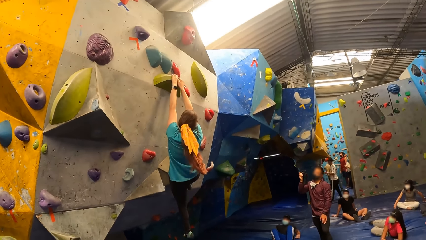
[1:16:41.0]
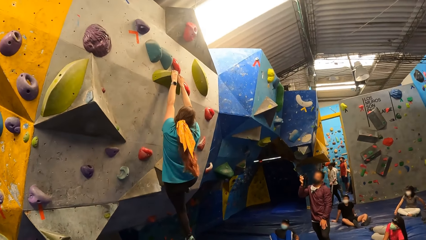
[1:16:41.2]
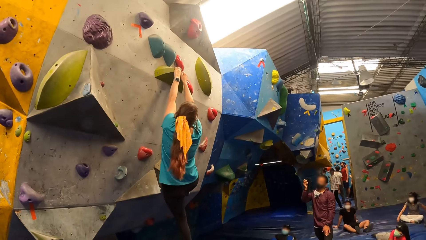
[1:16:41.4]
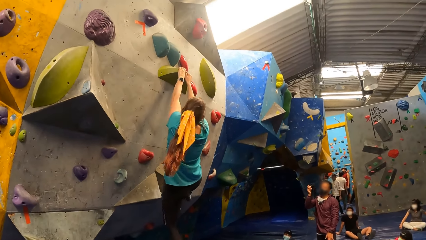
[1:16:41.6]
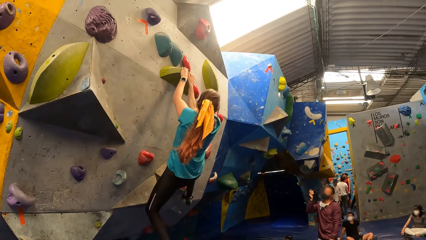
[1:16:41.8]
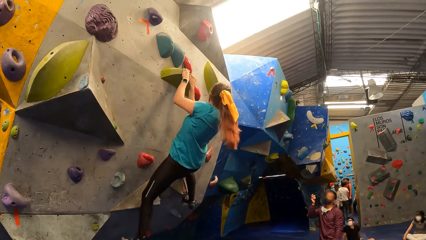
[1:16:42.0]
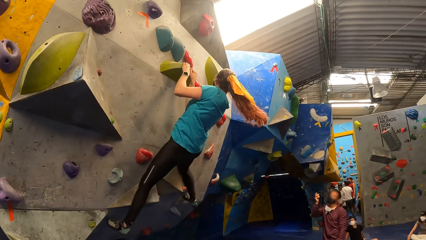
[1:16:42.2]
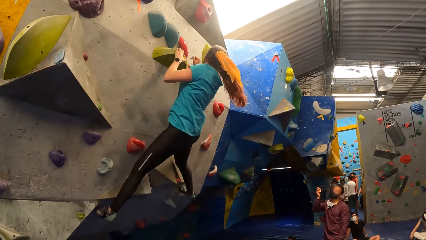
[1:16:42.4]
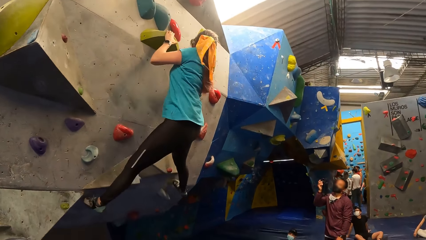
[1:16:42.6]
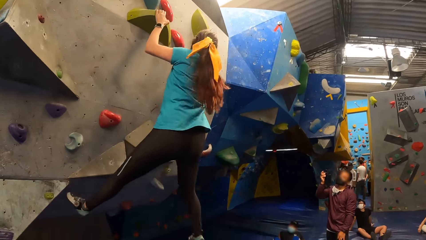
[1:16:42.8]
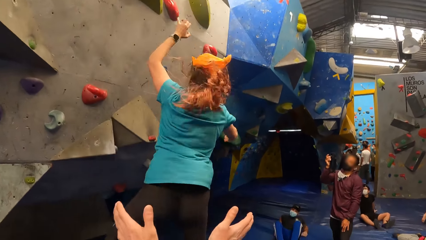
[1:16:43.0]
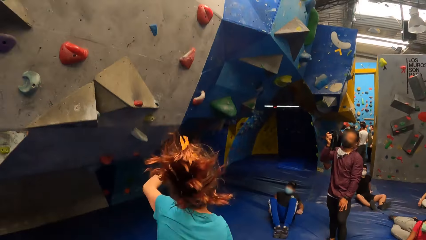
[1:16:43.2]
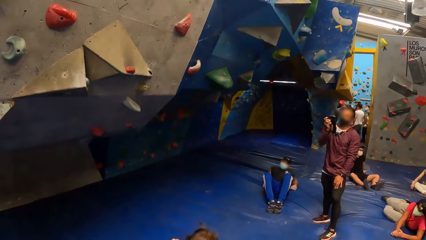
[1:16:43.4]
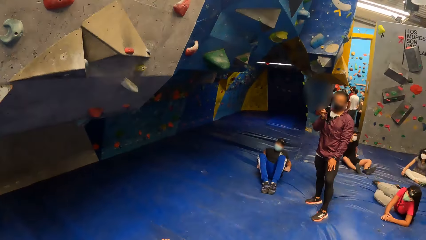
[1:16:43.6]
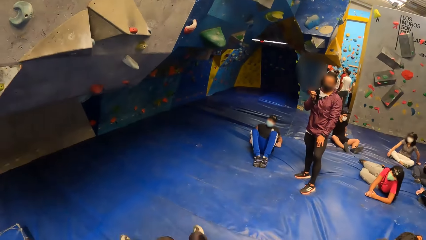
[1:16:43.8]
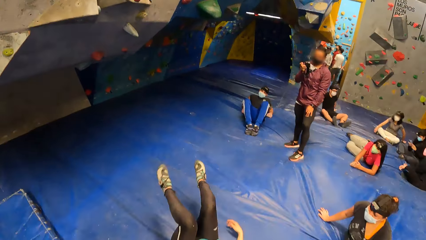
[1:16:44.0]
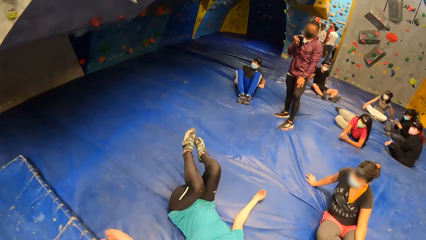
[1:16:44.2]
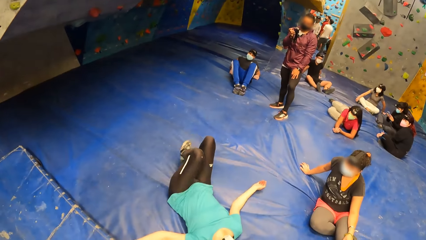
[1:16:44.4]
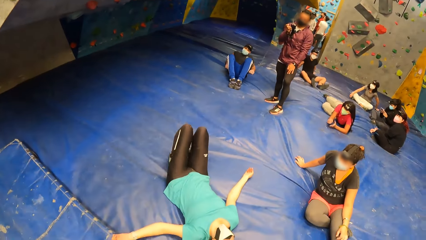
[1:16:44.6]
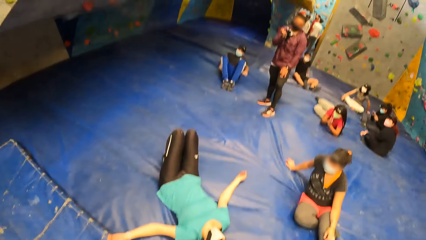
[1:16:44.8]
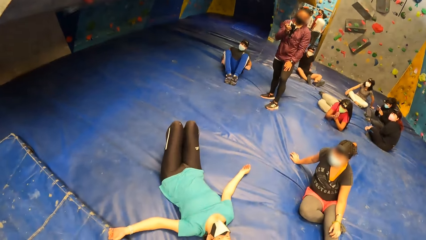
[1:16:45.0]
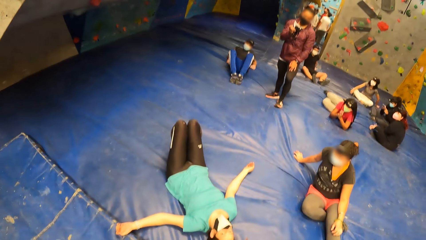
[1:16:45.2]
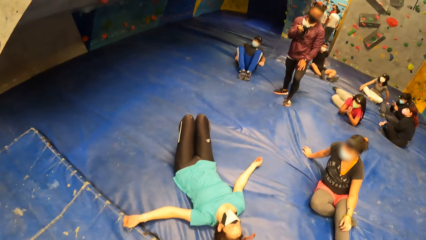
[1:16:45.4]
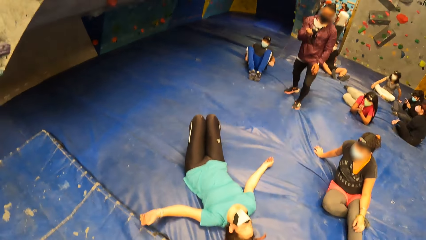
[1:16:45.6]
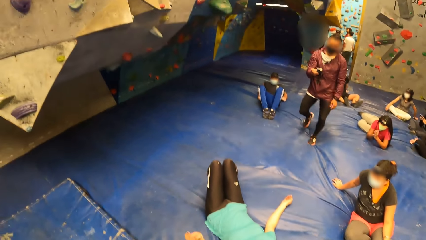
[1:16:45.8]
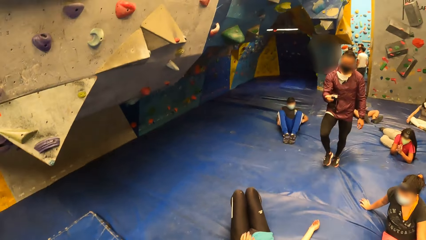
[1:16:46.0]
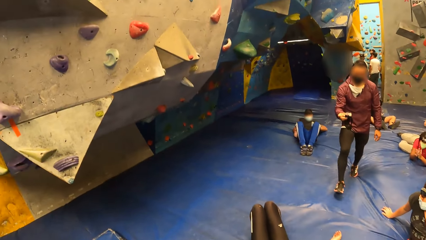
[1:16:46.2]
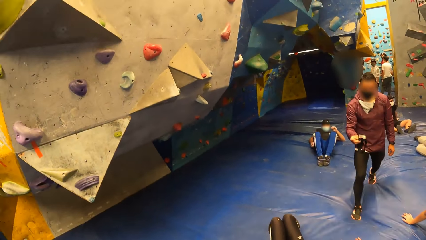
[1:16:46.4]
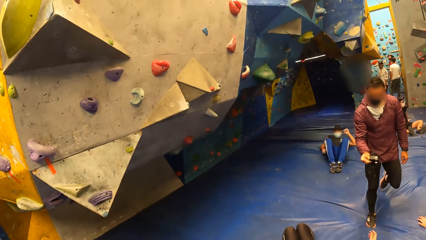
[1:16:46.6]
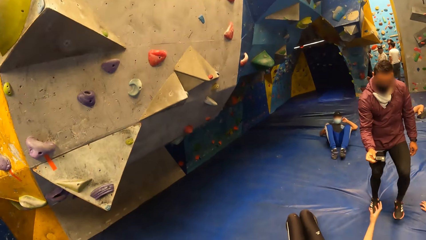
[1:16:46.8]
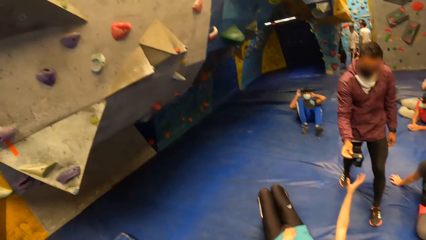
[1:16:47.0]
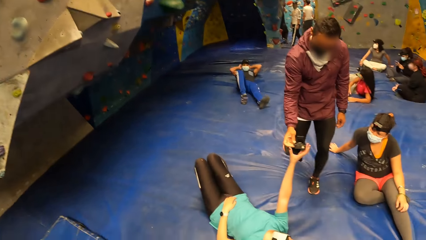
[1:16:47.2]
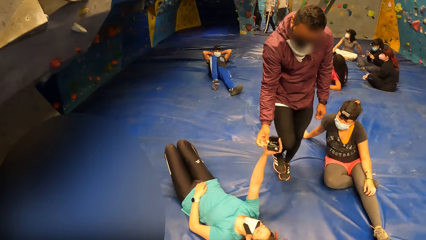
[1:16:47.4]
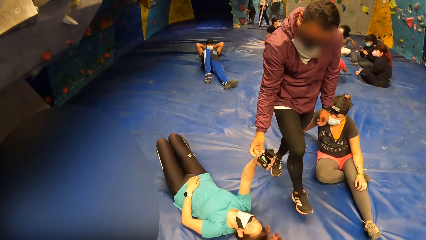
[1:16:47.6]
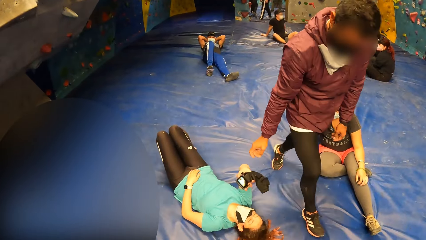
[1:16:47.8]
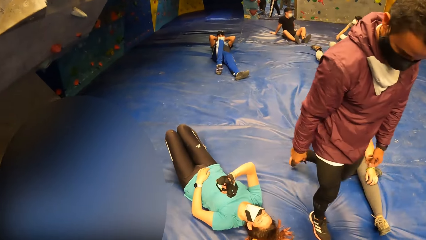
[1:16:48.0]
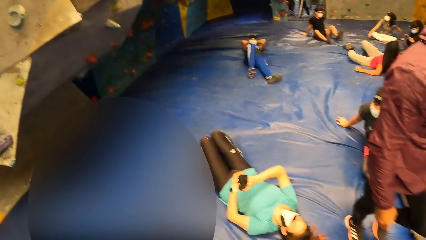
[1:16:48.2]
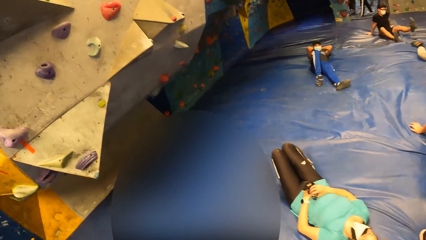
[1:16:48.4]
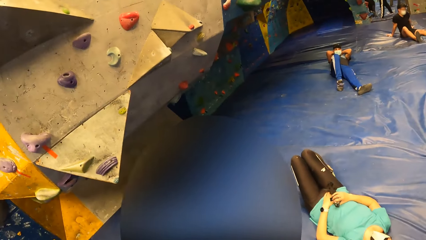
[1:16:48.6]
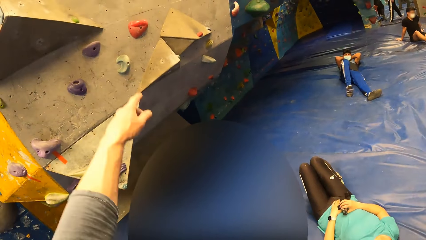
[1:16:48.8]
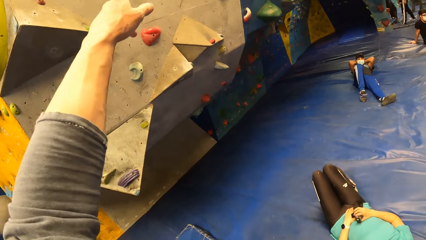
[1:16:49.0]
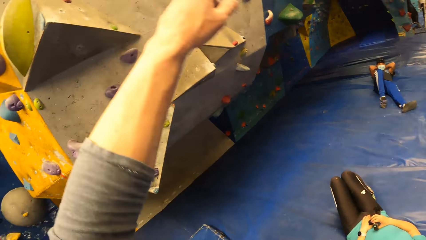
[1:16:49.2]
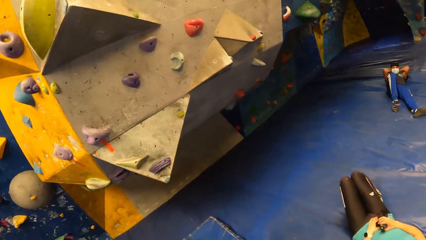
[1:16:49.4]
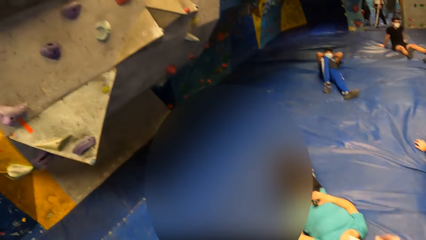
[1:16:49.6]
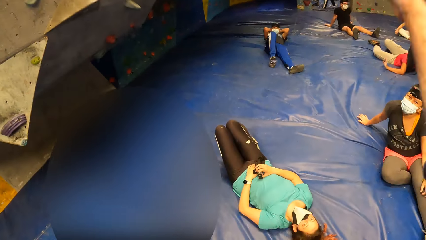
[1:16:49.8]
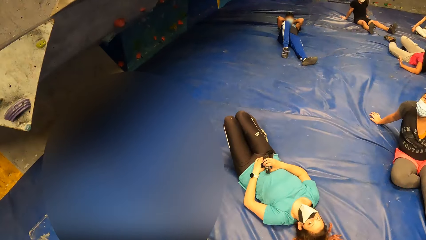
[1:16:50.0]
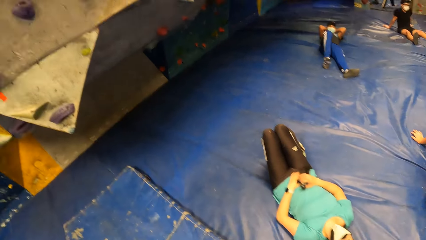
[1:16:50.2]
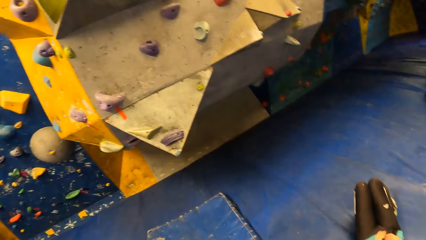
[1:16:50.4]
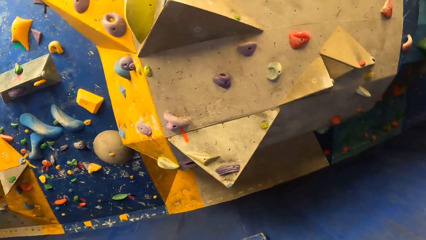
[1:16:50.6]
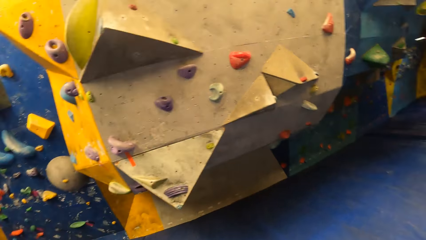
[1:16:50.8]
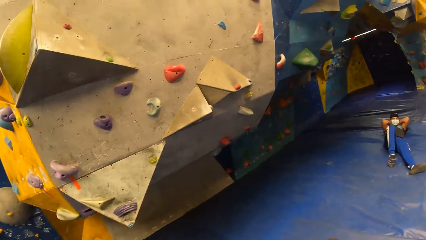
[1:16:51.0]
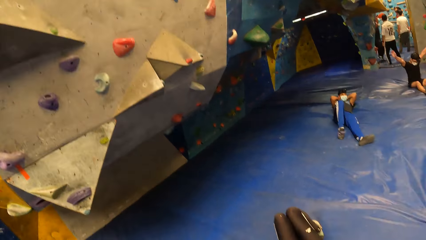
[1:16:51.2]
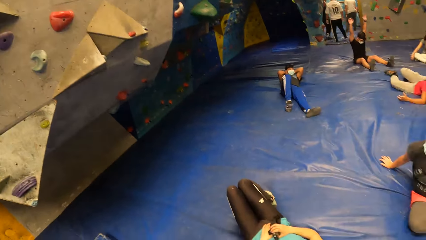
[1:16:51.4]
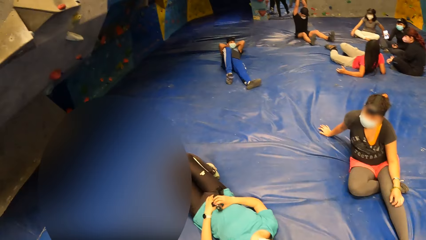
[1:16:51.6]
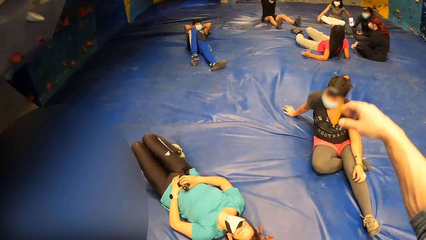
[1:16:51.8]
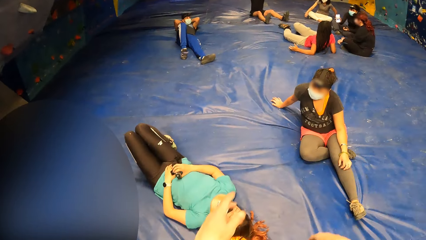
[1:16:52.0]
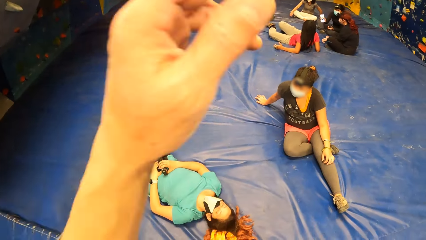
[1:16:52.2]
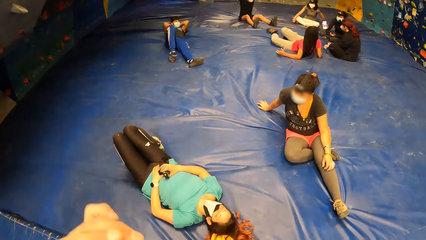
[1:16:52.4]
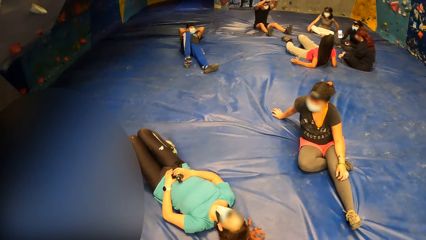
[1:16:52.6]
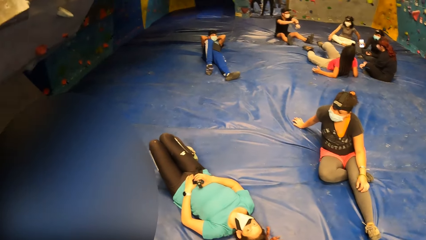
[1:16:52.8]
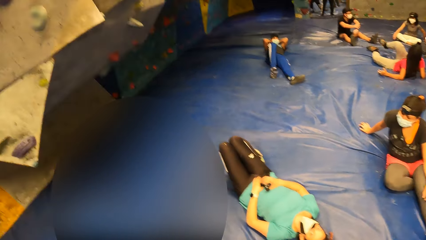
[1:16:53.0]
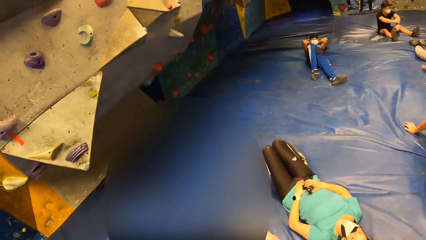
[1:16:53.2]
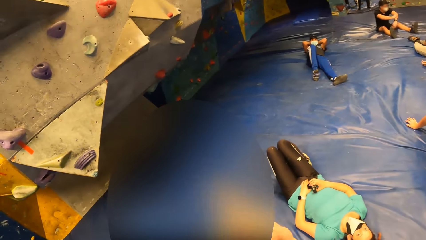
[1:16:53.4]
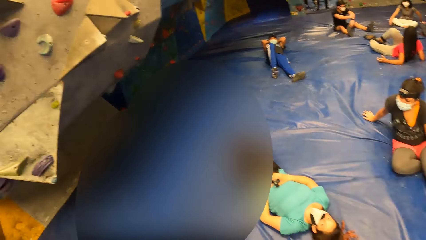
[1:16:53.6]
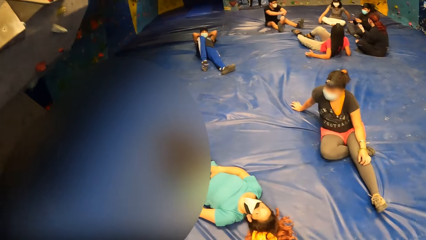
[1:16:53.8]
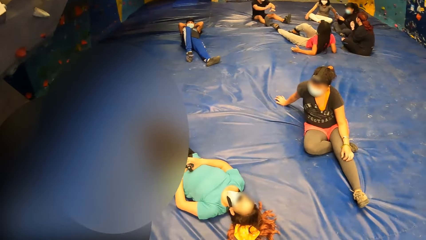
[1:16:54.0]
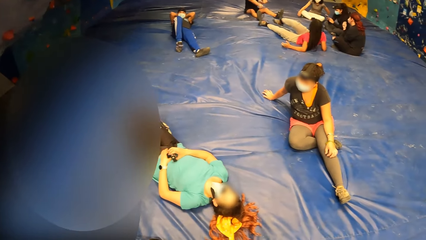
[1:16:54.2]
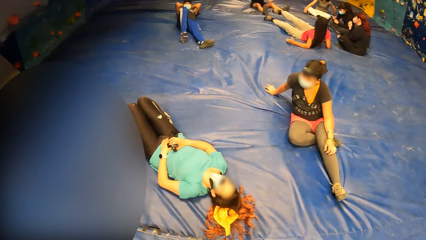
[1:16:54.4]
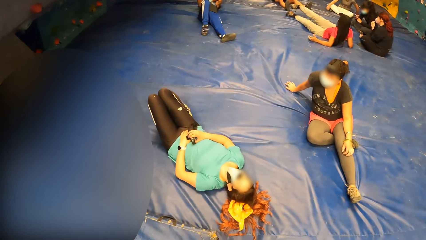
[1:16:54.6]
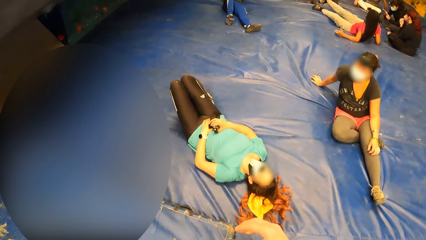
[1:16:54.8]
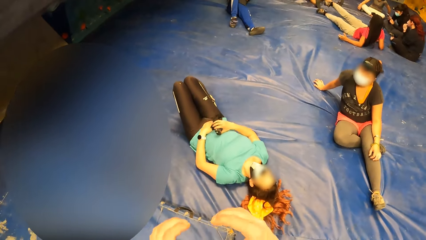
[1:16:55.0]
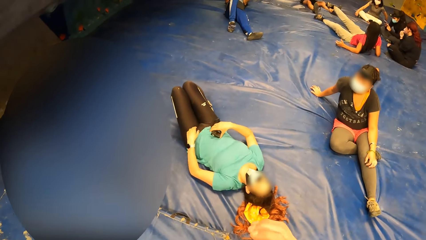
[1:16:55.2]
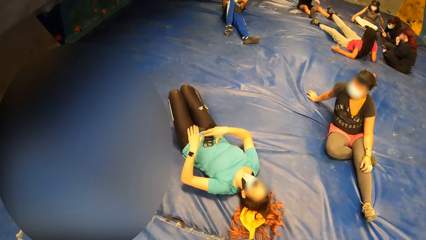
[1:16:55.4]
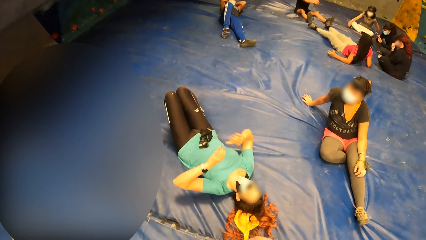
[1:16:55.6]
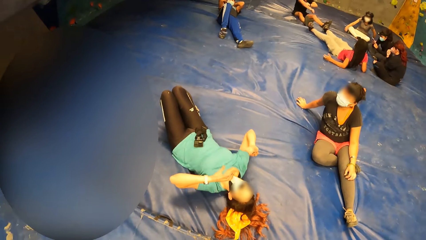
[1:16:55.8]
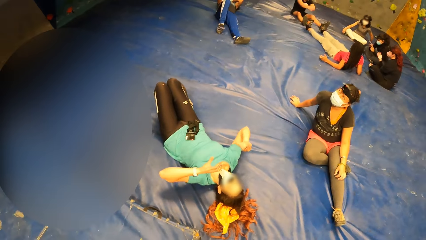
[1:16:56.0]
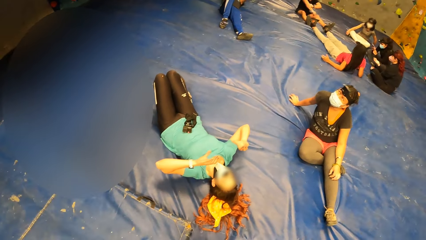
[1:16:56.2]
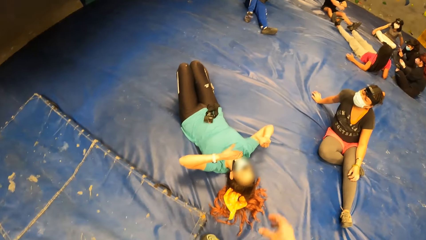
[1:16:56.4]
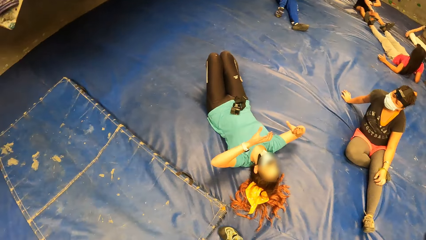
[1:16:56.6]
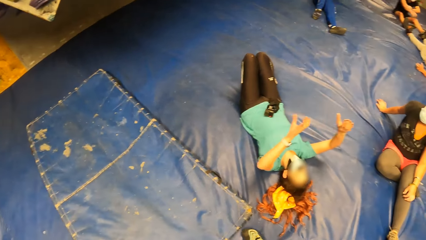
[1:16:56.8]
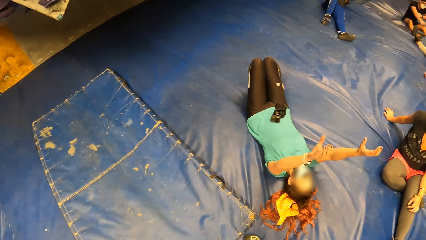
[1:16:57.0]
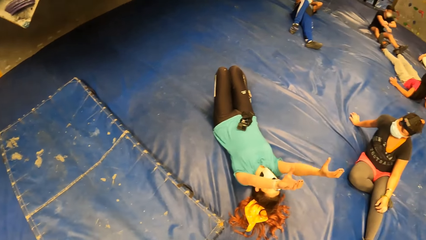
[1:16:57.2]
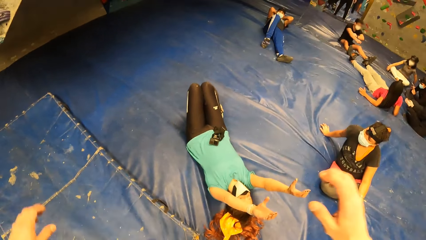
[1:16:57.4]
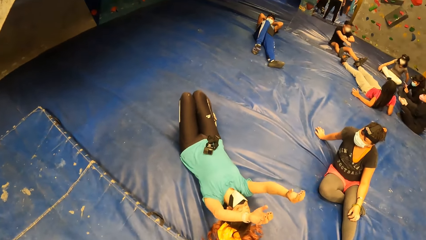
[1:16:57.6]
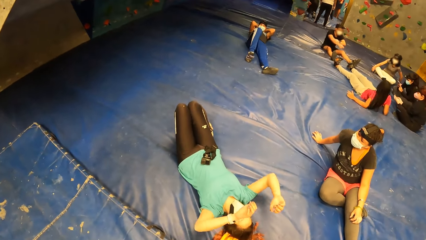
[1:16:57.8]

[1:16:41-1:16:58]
A woman climbs holds on the wall, jumps on the floor, and lies on the floor. The woman collects the camera from a man with her right hand. The woman places the camera in her right hand on her stomach.
